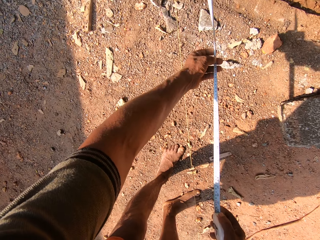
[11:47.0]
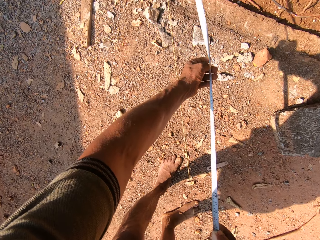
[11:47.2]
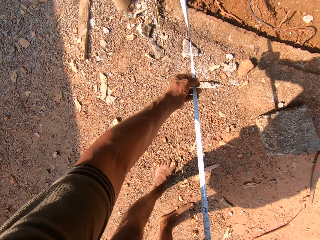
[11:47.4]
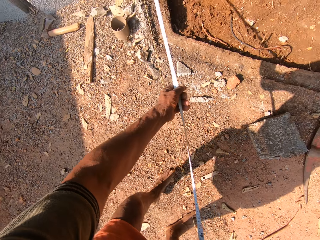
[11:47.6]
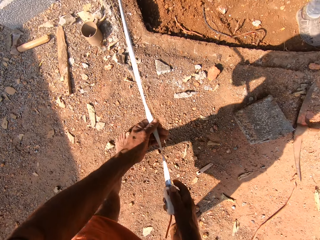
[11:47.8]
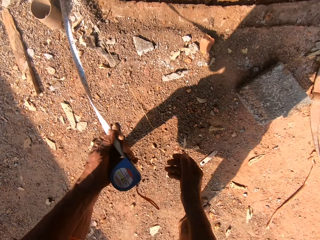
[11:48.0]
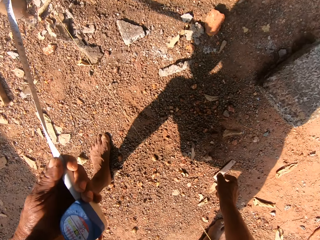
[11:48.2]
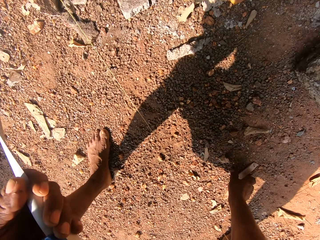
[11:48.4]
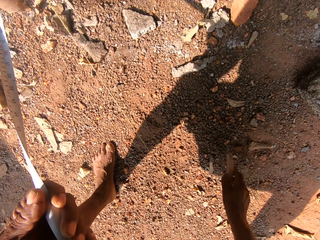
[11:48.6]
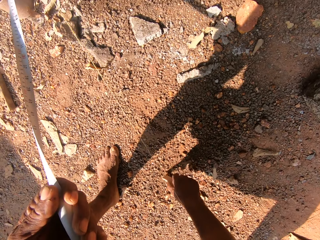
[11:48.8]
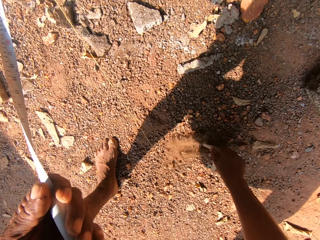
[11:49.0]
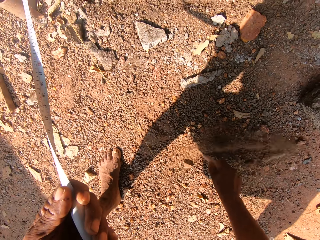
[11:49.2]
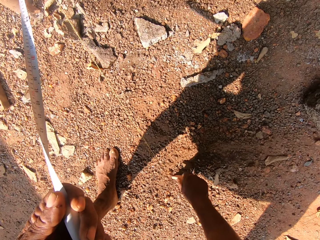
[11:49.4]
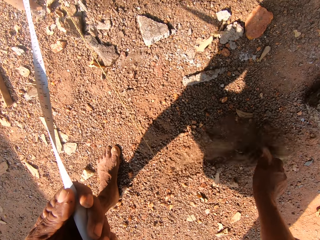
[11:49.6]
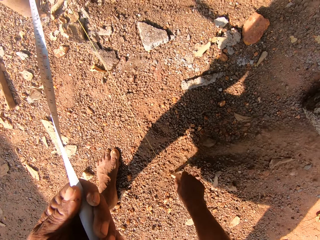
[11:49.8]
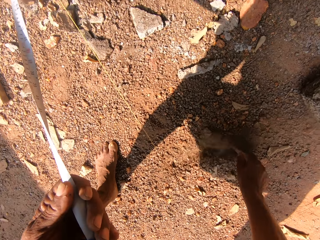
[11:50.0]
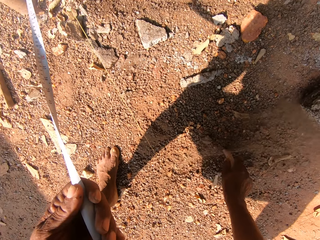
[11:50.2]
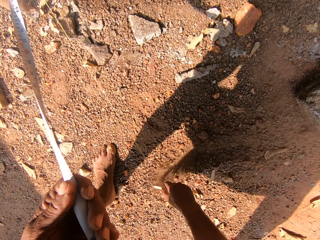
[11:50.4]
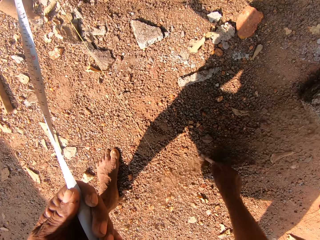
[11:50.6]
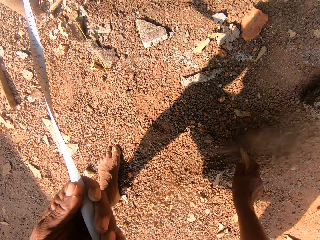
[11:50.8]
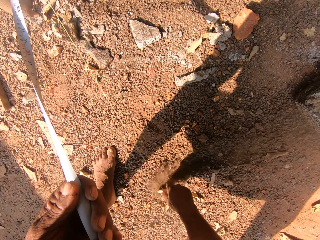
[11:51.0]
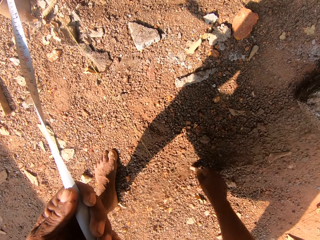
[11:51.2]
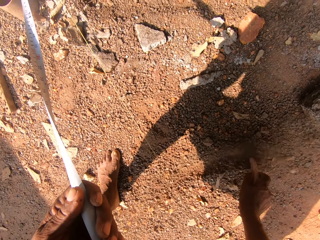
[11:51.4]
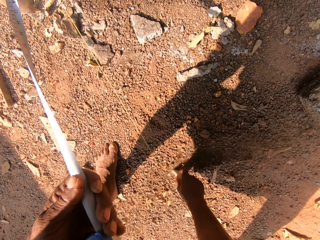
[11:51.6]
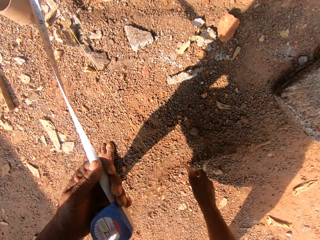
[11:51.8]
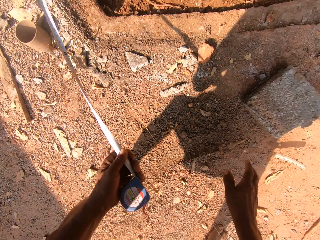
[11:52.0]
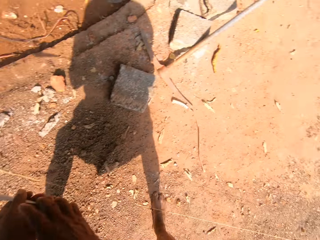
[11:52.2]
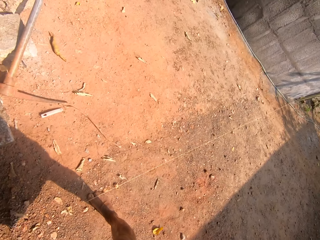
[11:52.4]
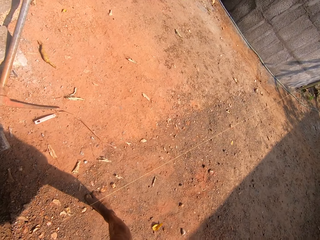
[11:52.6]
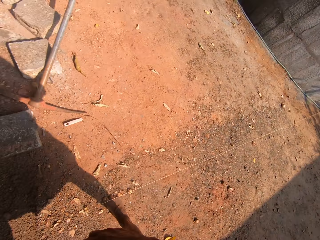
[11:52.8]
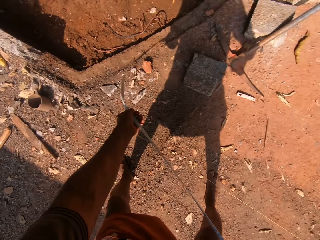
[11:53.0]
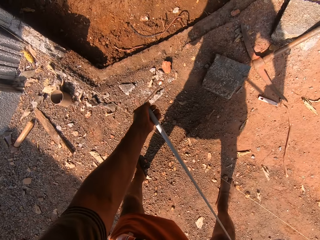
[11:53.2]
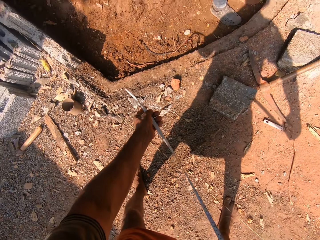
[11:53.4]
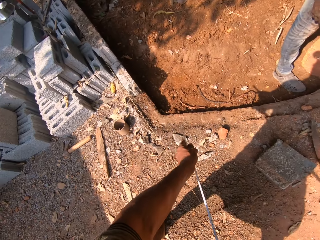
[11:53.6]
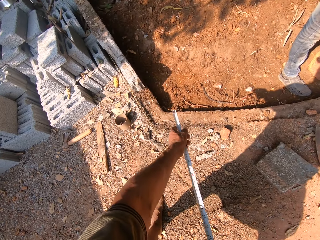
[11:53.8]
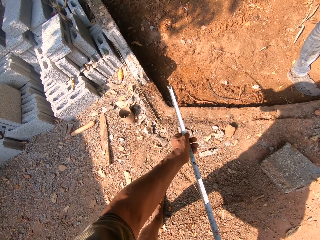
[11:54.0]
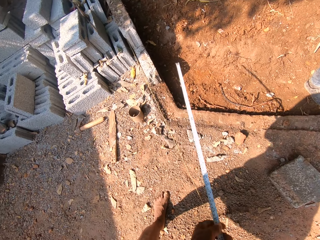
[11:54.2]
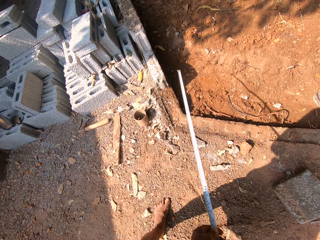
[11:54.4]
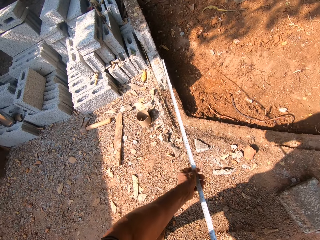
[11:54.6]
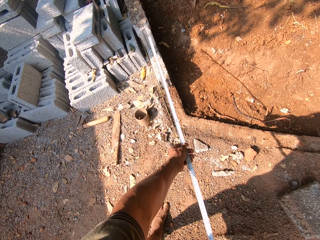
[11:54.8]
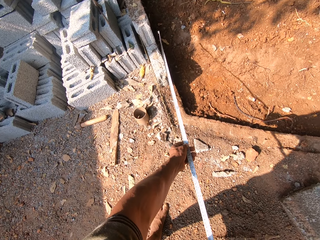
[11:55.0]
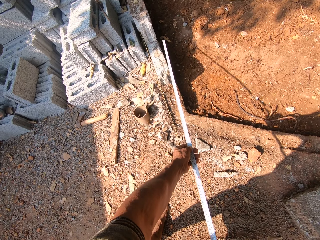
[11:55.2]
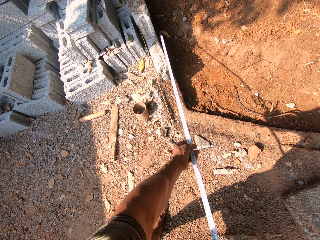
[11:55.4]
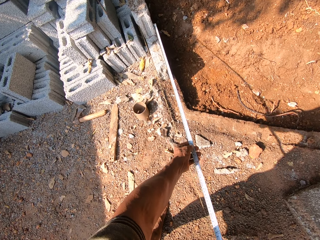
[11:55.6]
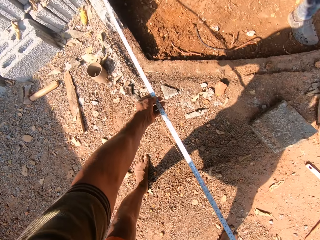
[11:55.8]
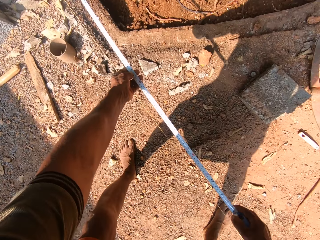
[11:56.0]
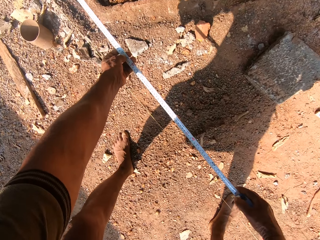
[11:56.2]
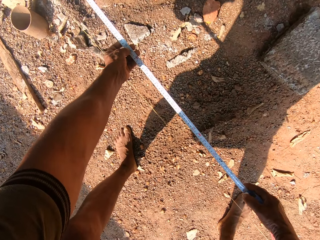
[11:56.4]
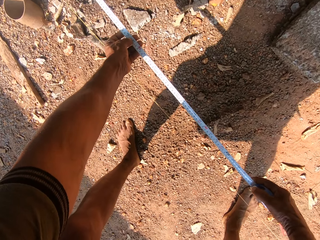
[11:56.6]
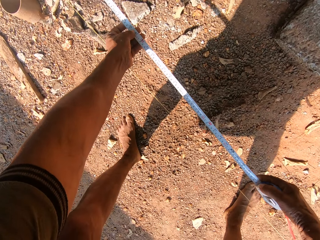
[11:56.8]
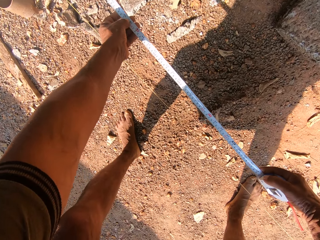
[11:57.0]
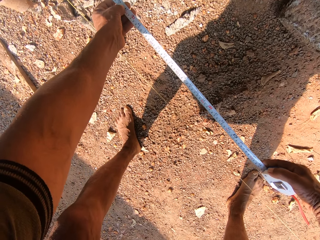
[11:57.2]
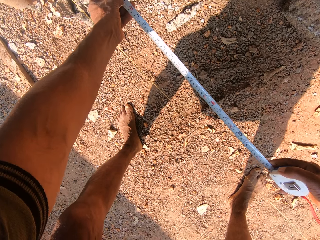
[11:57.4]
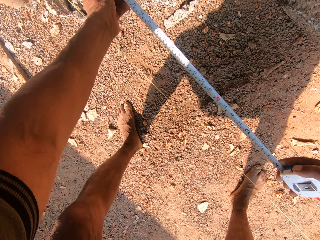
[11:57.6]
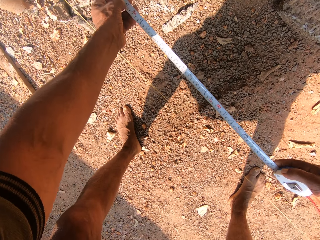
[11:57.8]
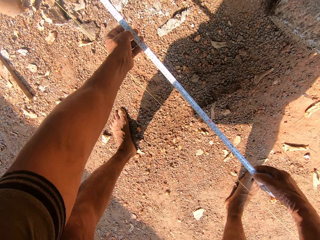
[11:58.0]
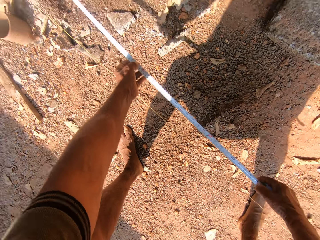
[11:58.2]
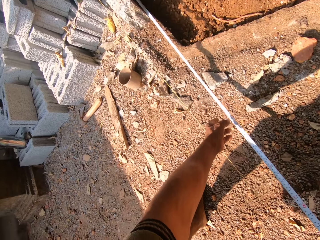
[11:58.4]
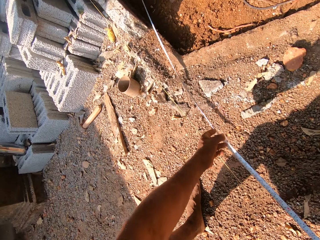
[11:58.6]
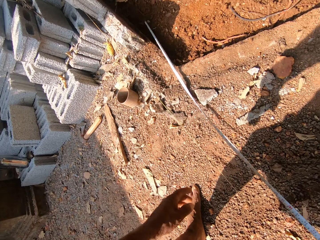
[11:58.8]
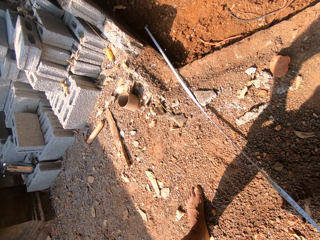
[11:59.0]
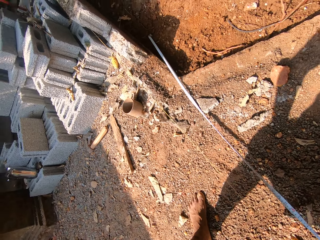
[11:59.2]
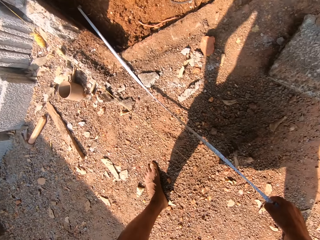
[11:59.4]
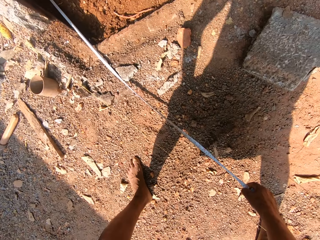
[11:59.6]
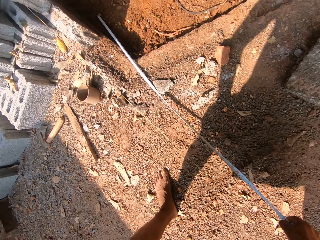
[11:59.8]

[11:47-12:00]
The camera wearer folds the tape measure. He picks a piece of wood from the ground with his right hand. He clears the sand on the ground with the piece of wood in his right hand. He puts a mark on the ground with the piece of wood. He throws the piece of wood in his right hand on the ground. He puts the piece of wood down on the ground. He holds the measuring tape with his hands and adjusts the length of the measuring tape with his hands. He converses with a man. He spreads the tape measure. He measures the length around the pavement on the ground with the measuring tape in his hands.

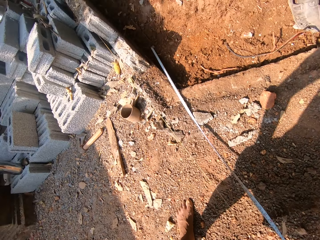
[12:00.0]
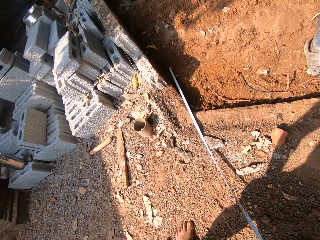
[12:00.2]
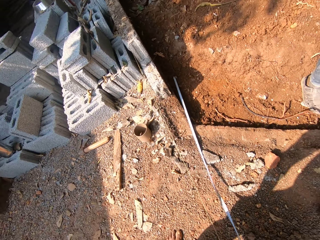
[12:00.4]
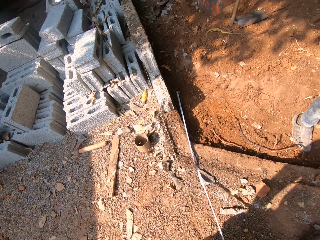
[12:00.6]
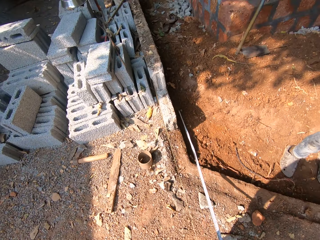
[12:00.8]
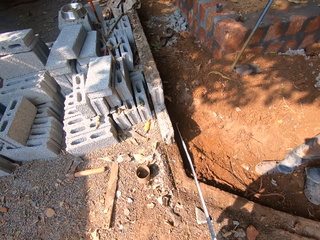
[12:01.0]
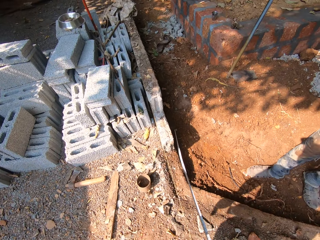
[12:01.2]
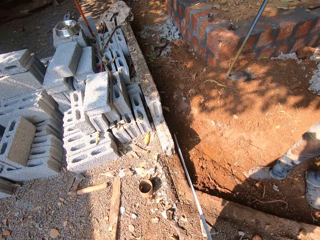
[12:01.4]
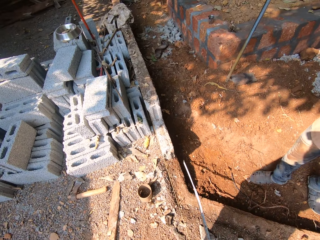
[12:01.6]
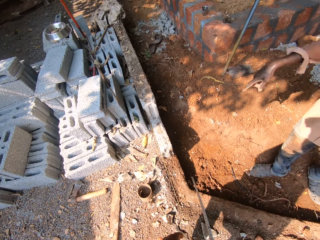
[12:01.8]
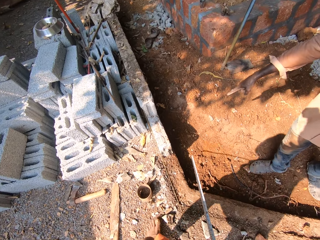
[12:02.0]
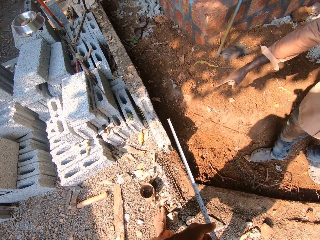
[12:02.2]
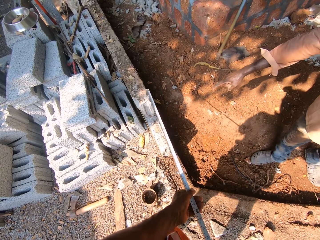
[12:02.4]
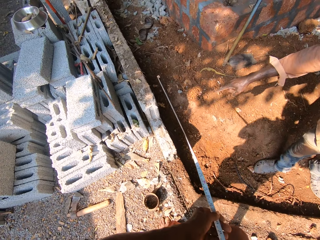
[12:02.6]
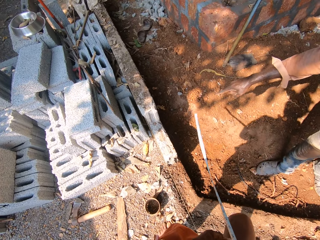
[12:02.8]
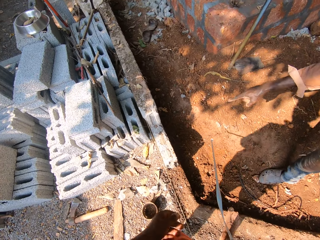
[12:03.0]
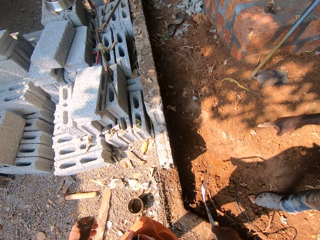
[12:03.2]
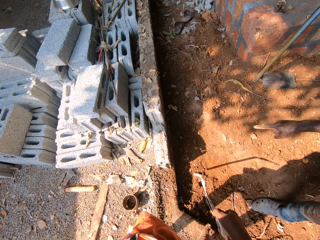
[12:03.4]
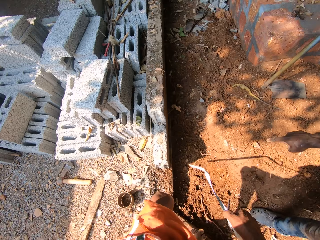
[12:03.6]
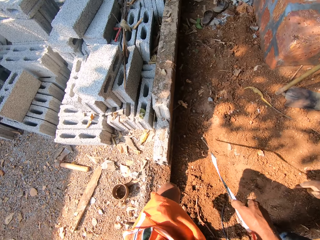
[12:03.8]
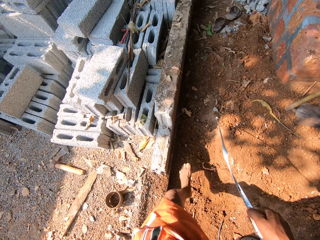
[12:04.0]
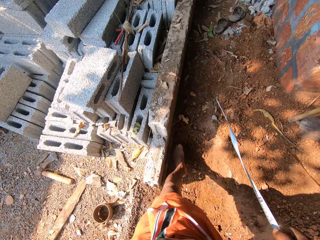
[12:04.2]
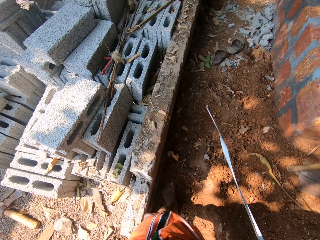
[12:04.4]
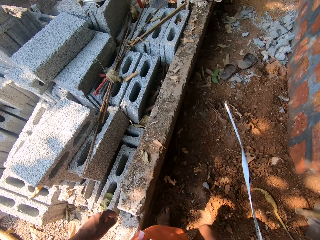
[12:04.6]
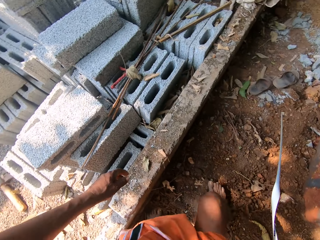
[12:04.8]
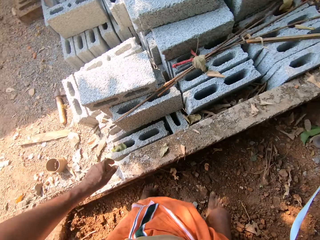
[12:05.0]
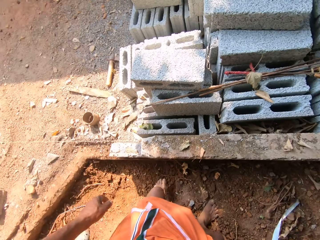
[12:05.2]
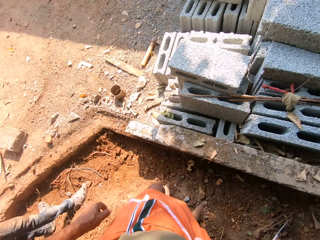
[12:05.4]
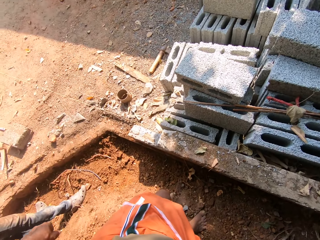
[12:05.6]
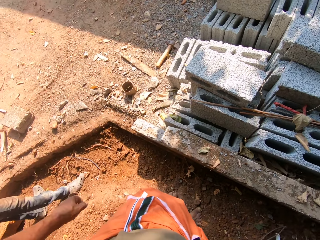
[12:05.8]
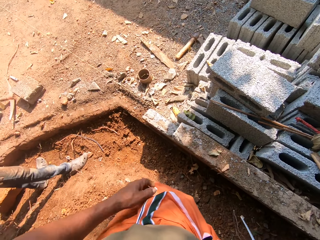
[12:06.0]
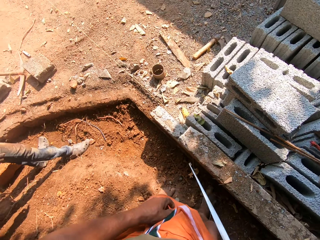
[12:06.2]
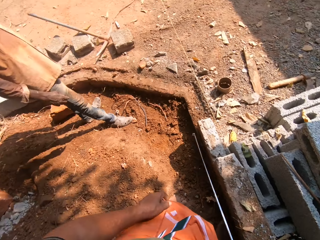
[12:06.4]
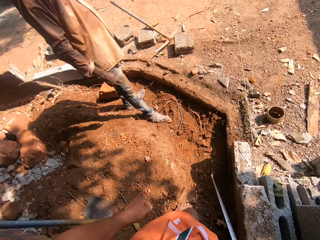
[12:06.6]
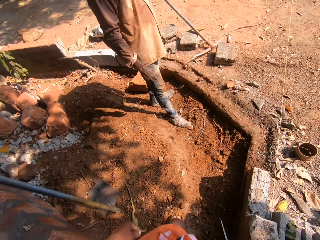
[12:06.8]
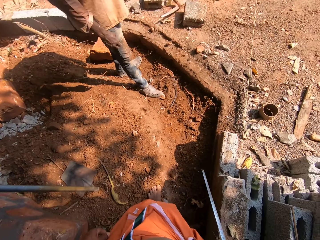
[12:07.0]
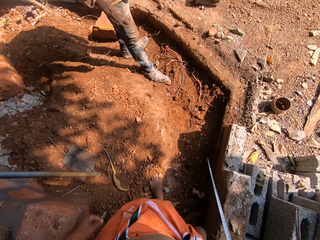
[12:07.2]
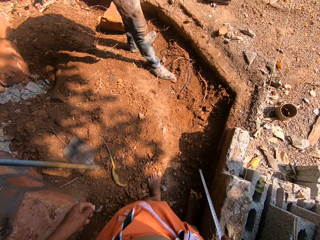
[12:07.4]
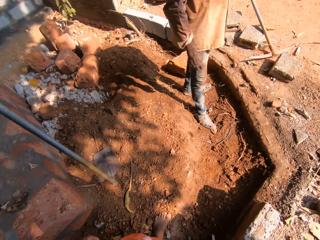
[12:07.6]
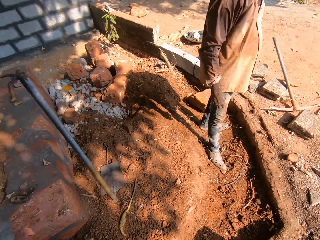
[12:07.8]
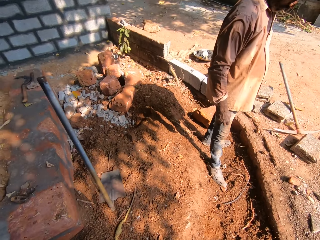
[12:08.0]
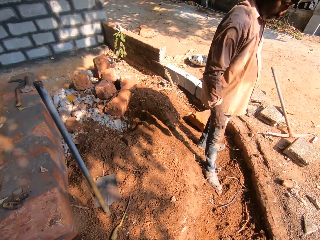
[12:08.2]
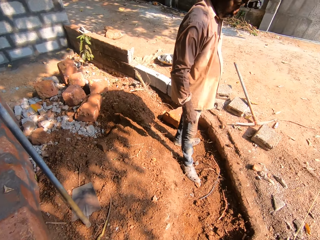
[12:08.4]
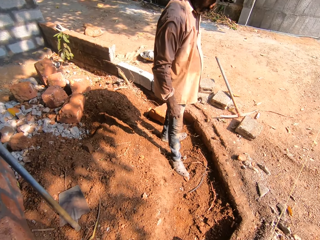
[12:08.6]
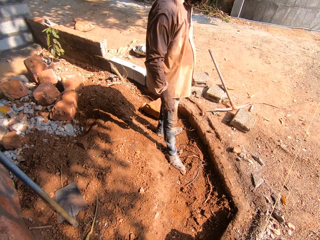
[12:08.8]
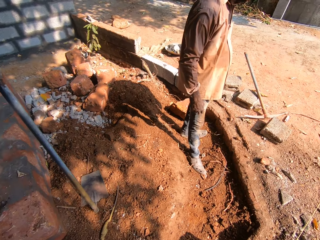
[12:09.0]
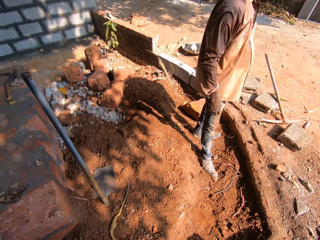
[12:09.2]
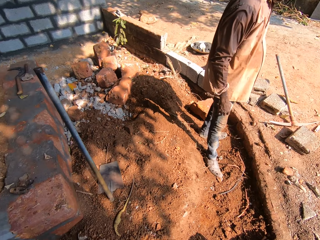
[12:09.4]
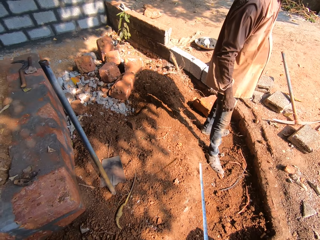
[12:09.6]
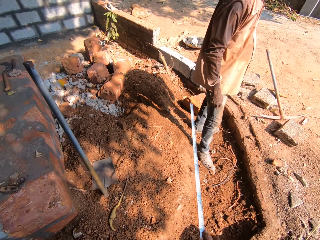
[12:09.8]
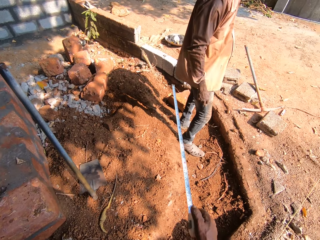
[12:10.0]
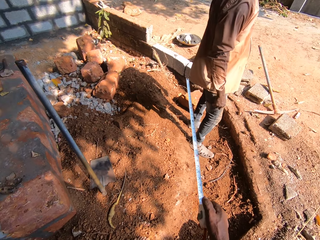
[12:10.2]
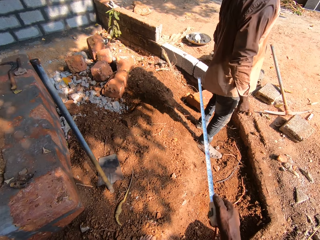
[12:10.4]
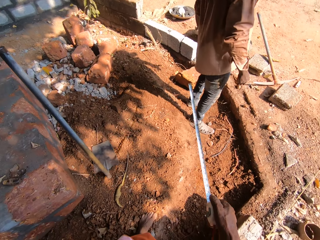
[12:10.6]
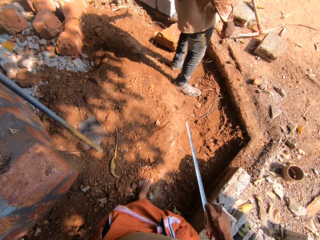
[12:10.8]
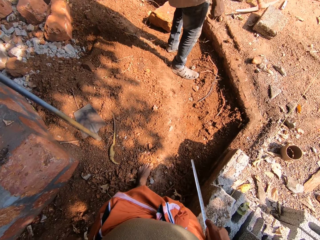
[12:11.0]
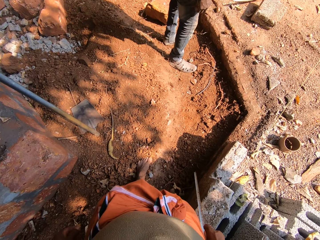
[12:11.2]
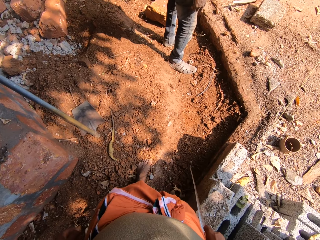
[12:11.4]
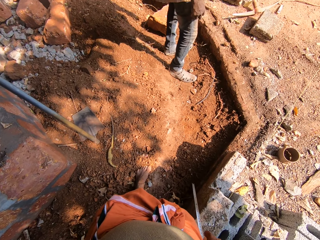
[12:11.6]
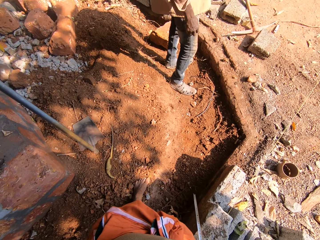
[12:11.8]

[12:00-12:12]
The camera wearer folds the tape measure. They make a step, spread the tape measure, make a step, put the tape on the ground and make a step. They lift up the tape measure and put the tape measure down.
